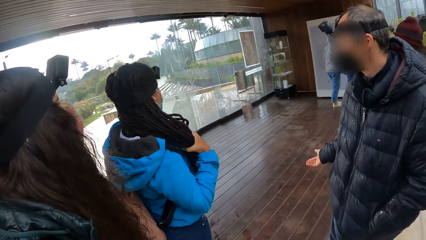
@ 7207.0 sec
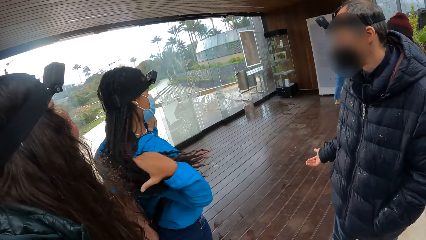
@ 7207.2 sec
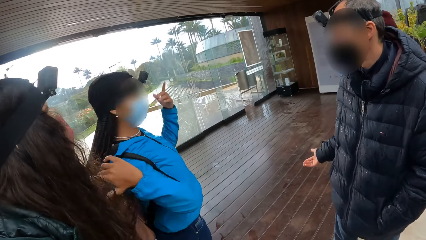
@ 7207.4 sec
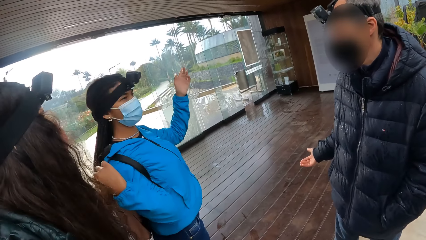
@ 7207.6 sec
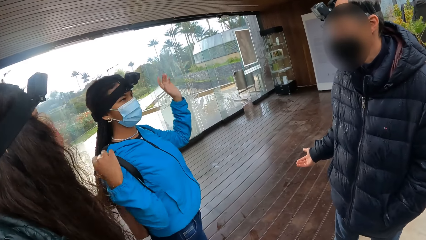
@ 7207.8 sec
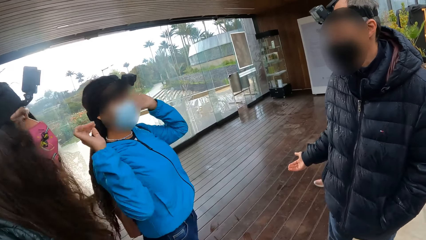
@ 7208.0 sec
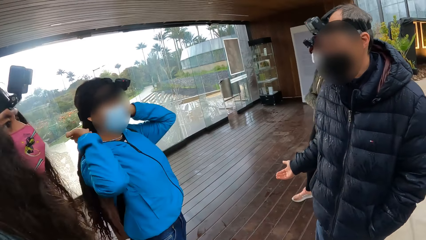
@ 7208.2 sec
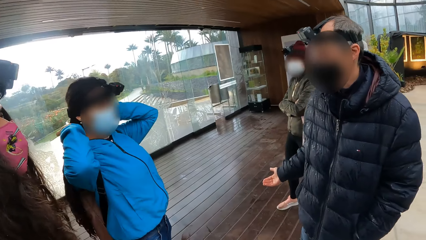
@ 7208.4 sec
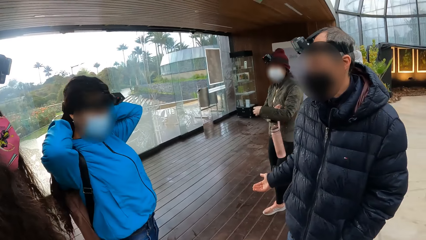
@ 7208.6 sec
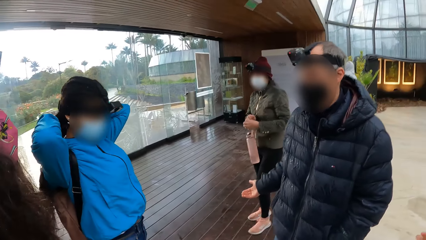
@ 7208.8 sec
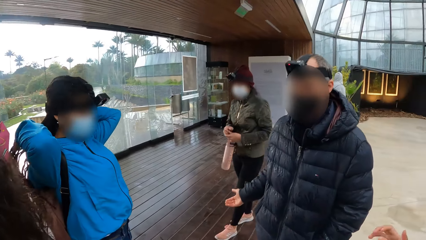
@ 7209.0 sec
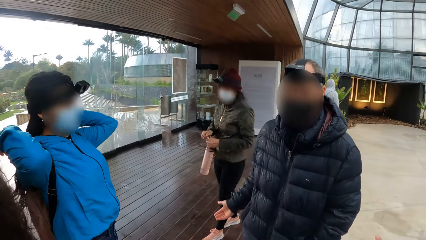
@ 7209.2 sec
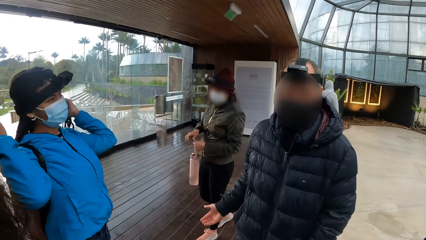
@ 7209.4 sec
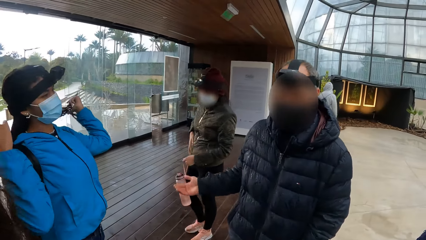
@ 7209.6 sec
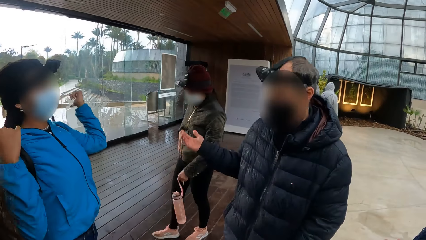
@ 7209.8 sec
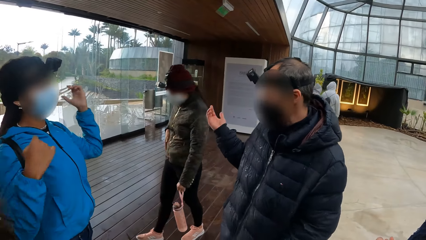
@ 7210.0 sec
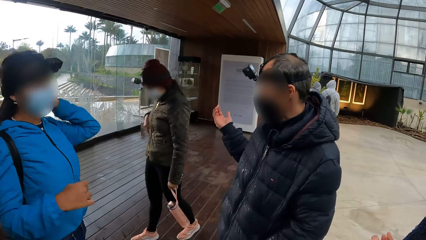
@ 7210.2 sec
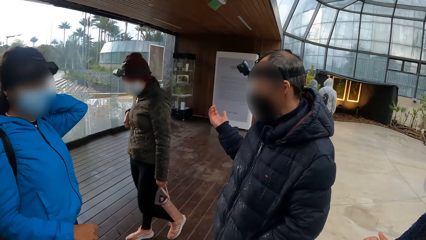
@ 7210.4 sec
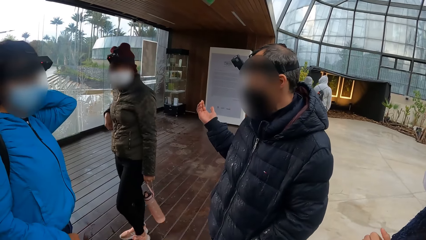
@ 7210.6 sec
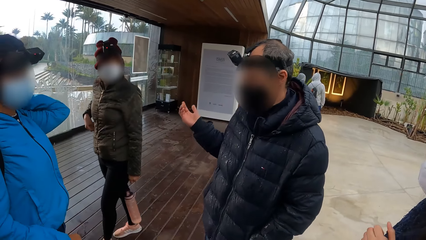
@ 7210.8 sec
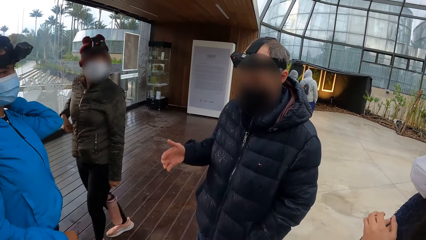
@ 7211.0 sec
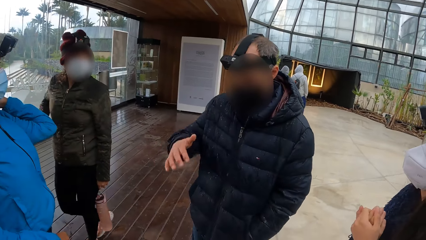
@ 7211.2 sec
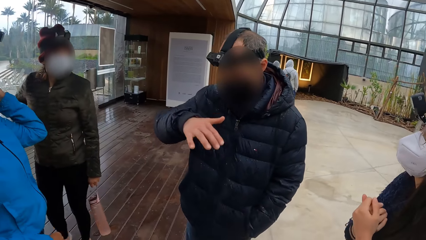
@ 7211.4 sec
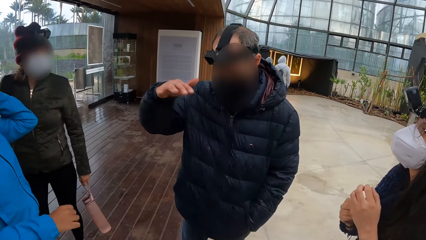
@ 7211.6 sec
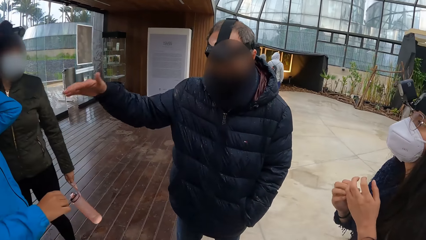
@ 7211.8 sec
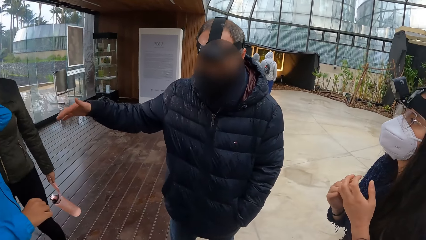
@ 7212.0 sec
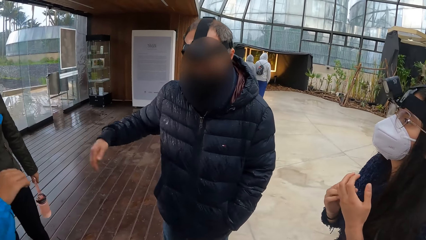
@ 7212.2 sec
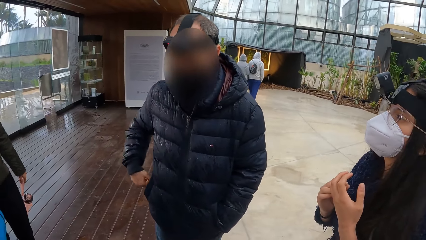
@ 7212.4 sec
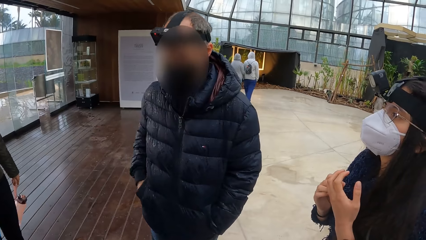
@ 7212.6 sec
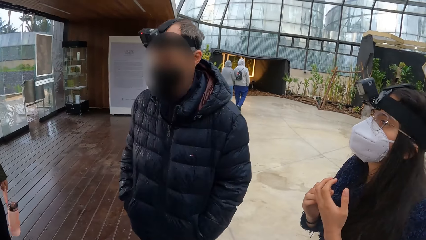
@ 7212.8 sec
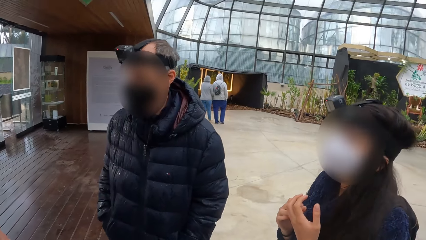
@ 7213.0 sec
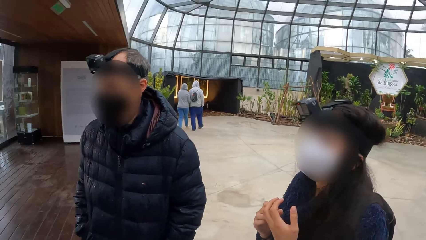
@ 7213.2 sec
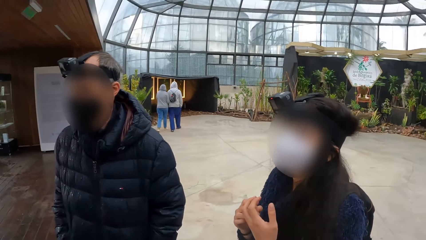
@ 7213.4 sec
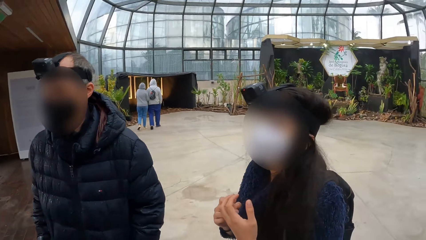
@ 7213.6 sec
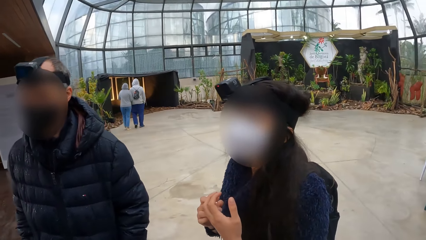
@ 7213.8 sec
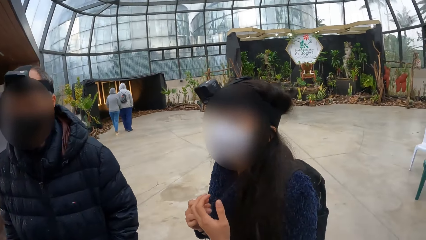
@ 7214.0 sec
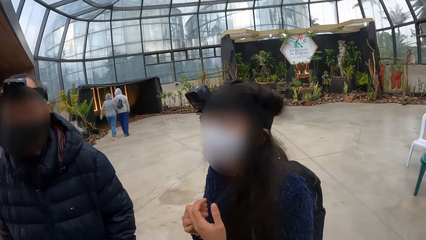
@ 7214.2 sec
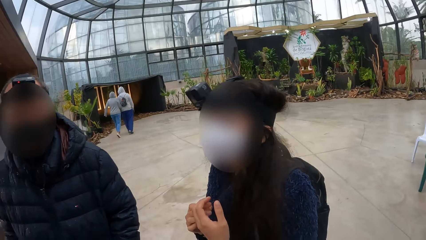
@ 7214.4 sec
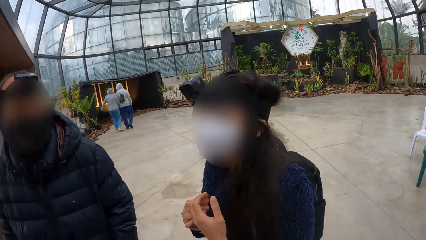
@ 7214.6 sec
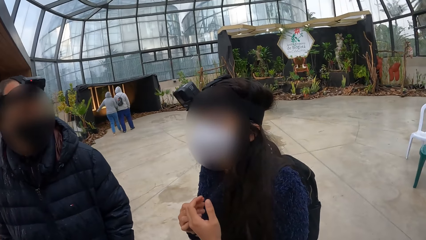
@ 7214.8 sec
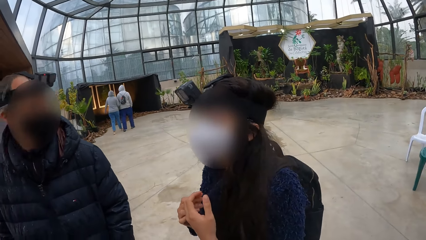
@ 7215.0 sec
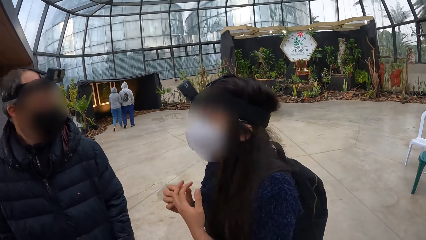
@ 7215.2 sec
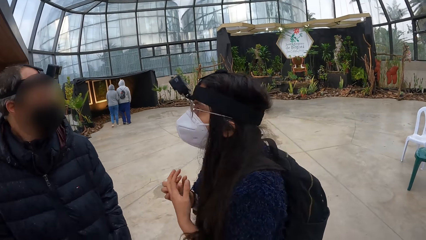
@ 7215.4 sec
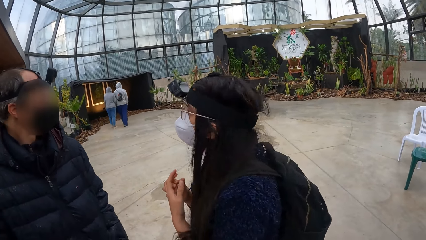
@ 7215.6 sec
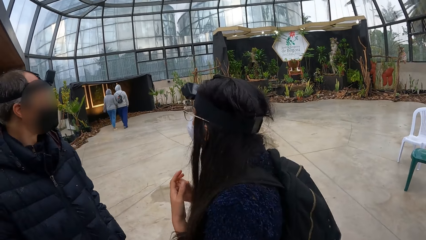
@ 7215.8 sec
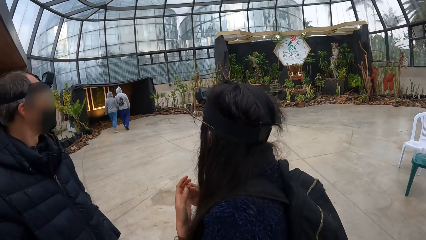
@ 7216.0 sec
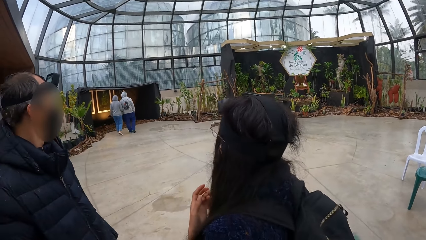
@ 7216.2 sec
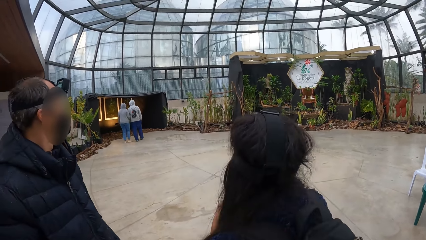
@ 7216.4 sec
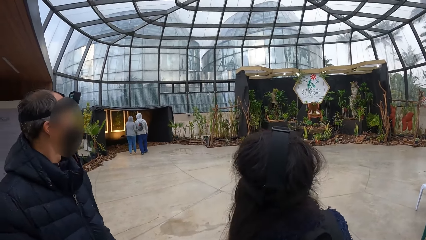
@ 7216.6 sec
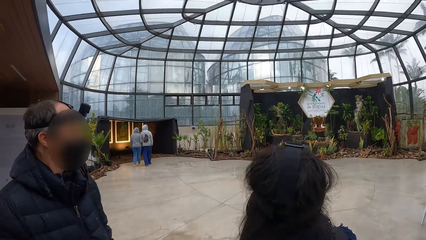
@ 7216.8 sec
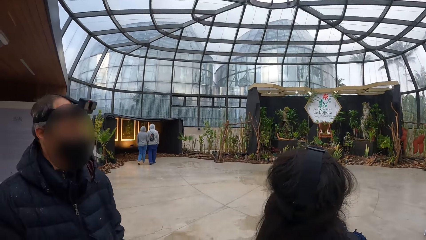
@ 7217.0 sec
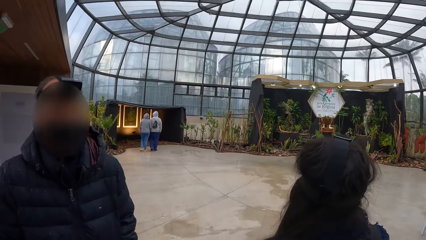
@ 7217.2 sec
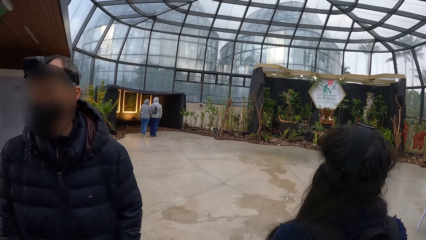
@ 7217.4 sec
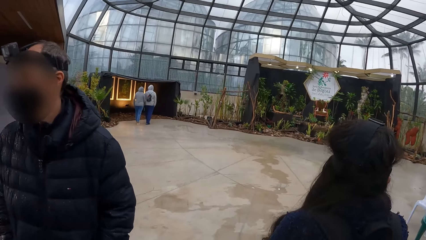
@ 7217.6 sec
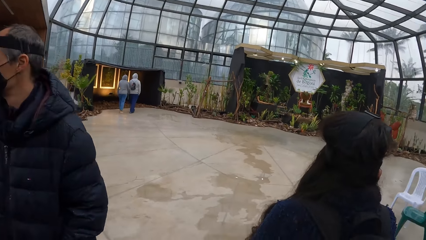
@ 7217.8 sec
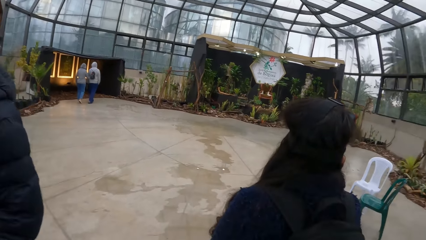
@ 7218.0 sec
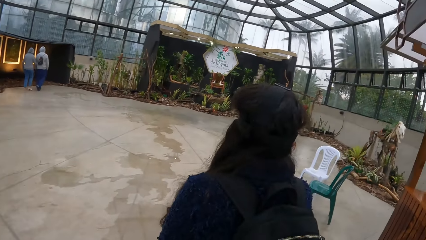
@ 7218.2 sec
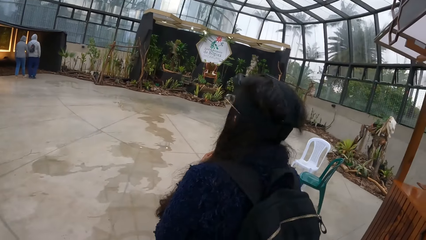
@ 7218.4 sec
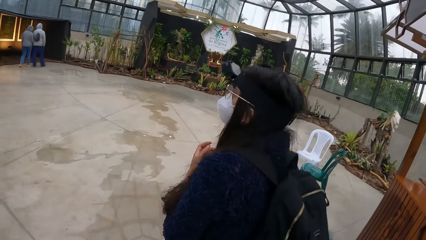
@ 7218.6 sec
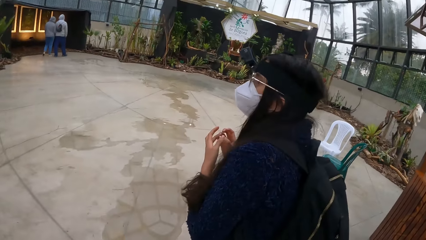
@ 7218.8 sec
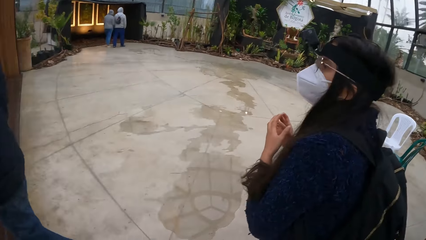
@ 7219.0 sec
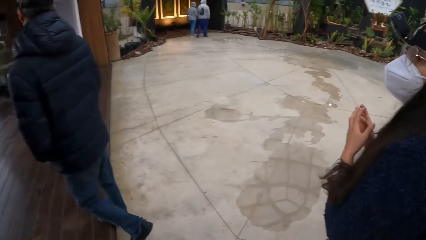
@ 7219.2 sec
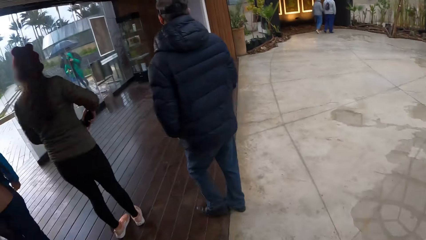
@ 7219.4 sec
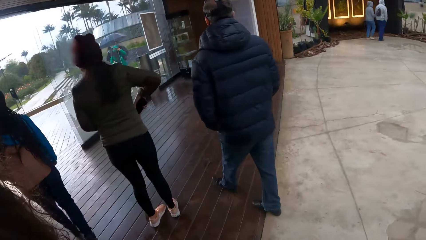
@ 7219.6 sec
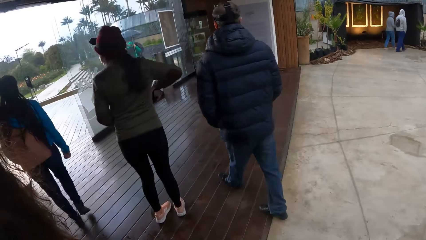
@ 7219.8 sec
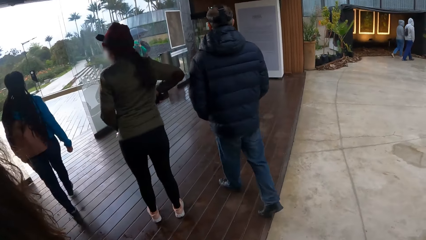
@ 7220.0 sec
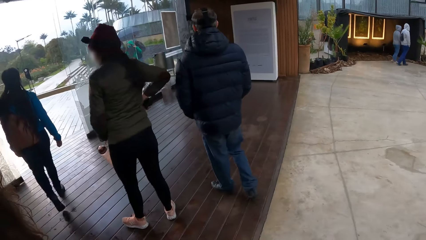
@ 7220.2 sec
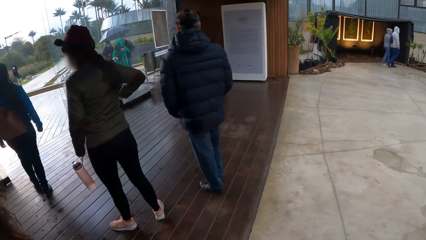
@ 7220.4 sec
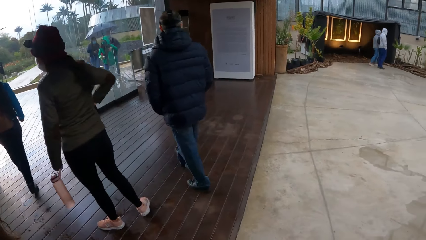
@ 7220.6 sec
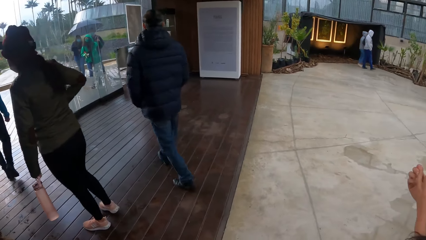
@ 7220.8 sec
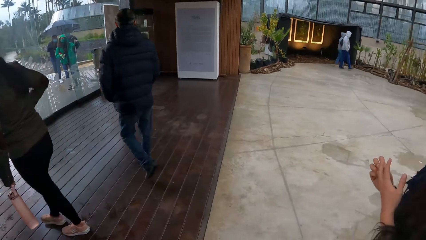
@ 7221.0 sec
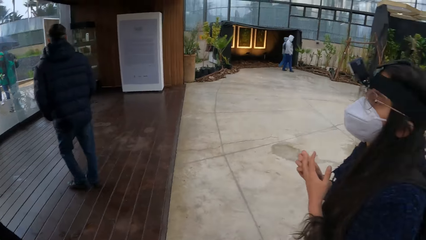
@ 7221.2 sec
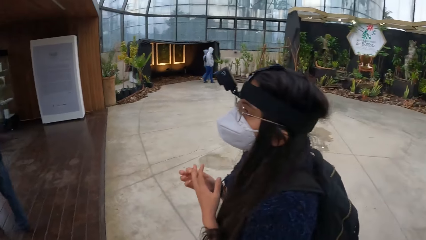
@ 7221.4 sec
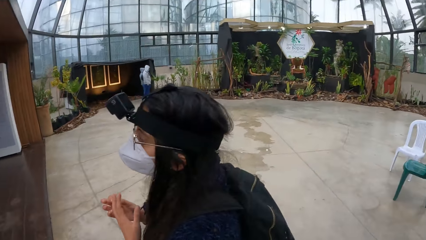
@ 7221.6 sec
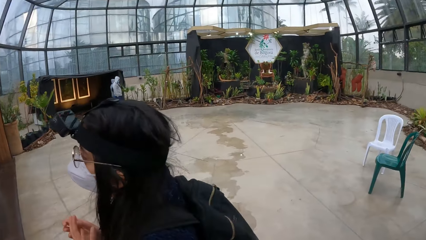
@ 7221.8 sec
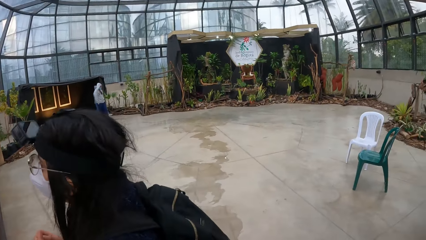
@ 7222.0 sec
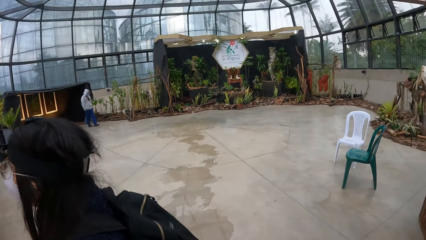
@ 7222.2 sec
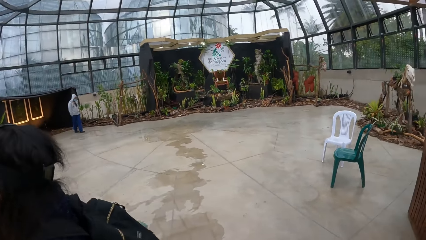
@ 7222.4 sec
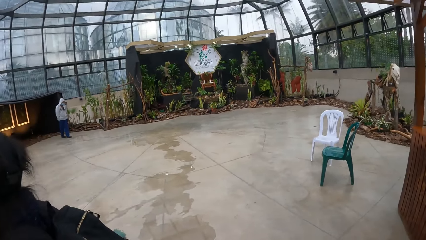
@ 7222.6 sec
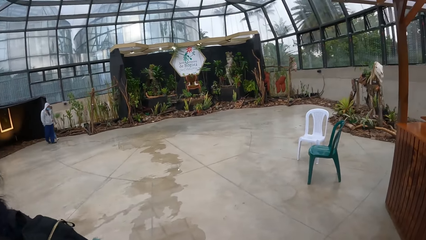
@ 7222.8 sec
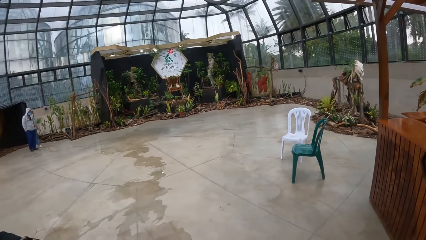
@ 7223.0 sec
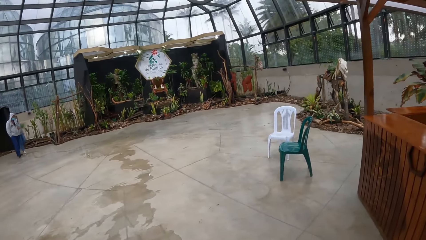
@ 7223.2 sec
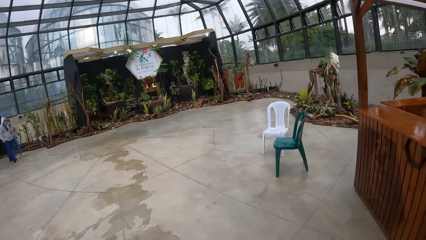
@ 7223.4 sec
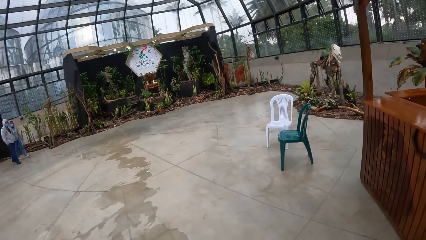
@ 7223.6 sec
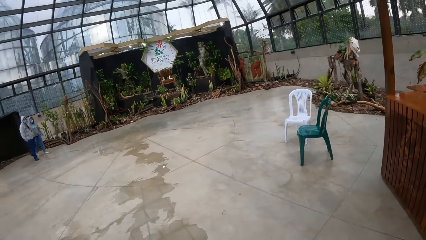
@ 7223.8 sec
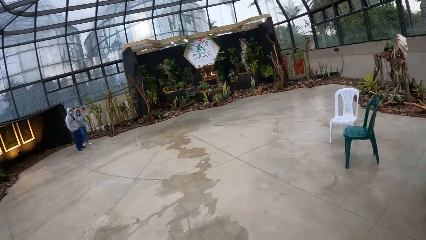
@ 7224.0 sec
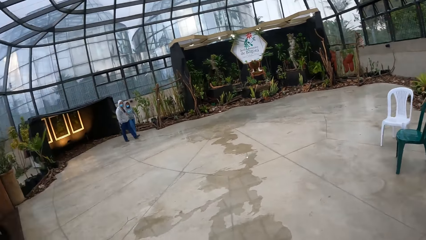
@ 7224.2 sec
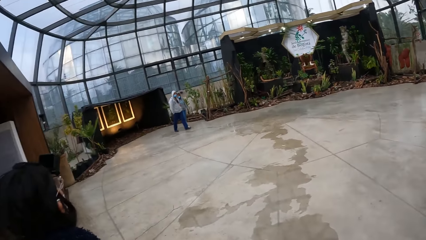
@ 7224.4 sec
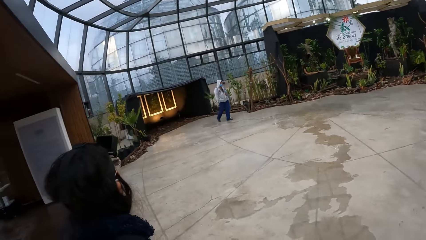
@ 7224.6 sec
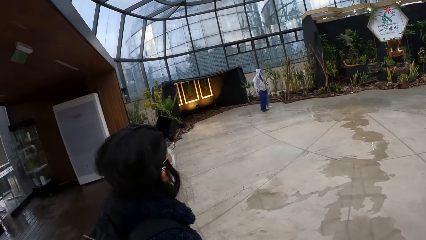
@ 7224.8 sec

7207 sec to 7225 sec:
The woman touches her hair with both hands. A man converses with a woman. The camera wearer looks around the compound. They walk around the compound.
